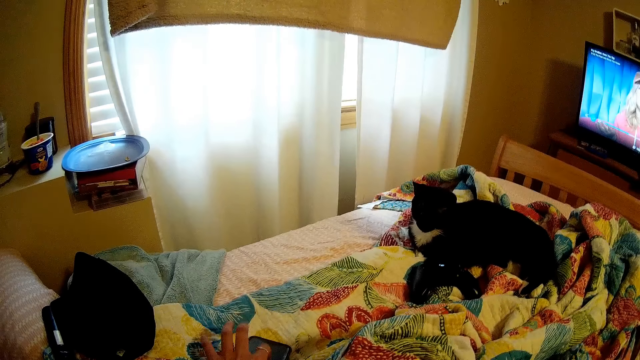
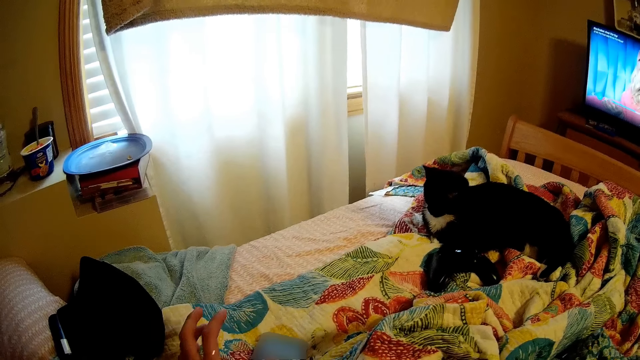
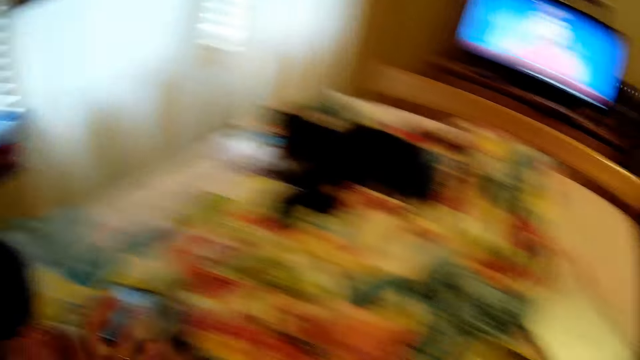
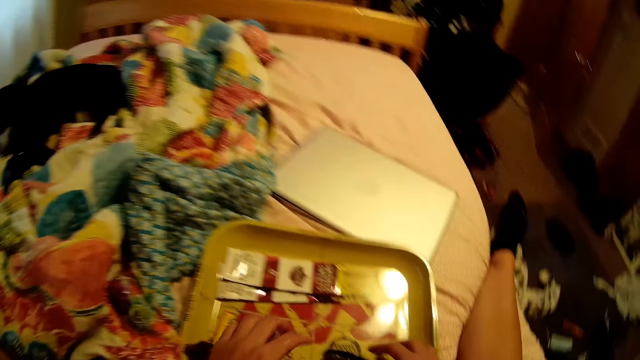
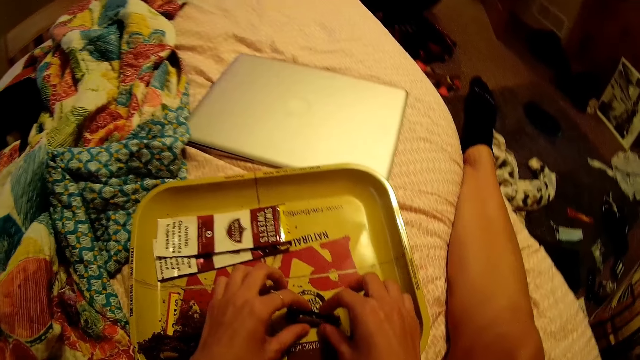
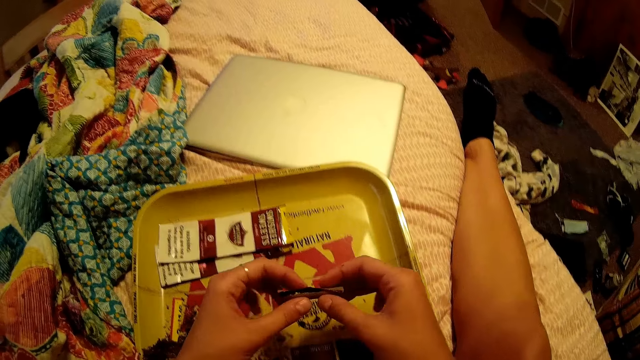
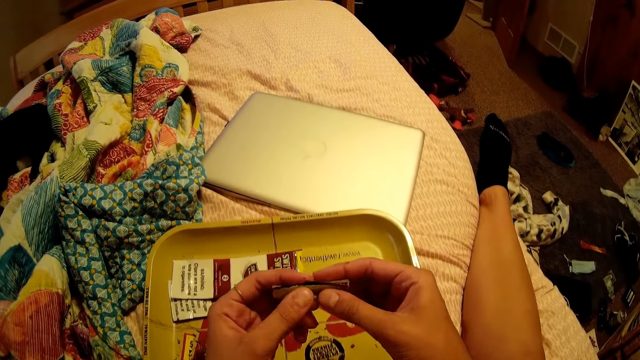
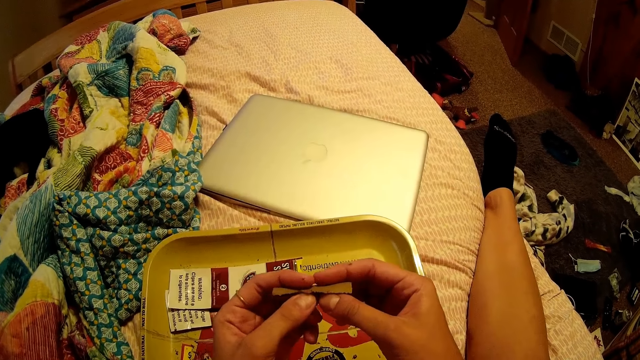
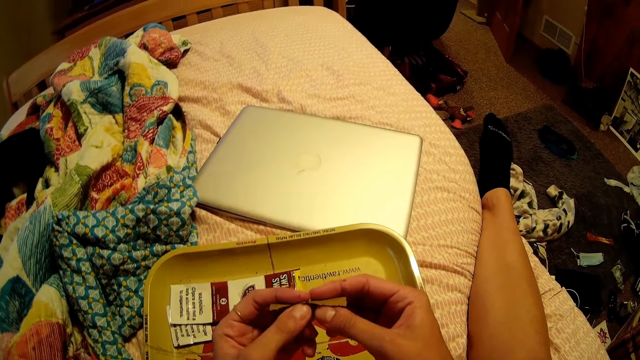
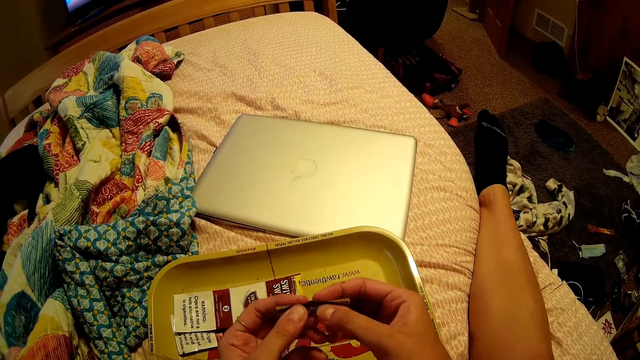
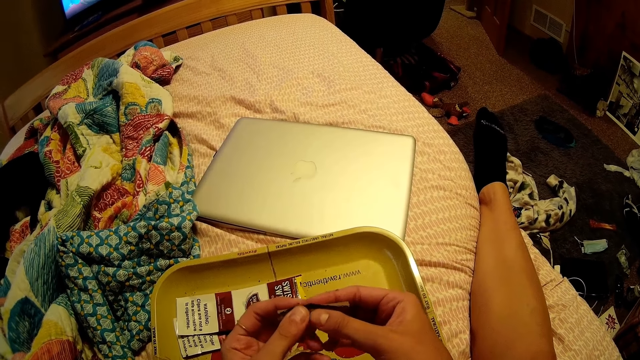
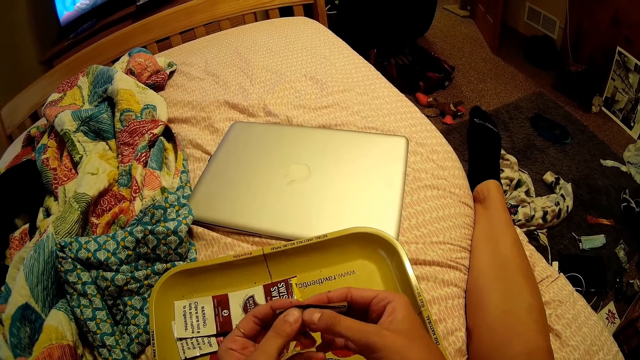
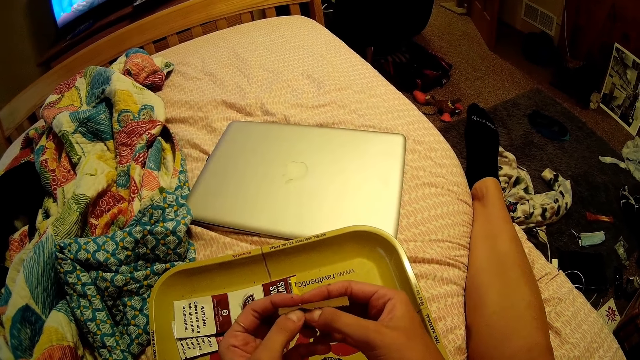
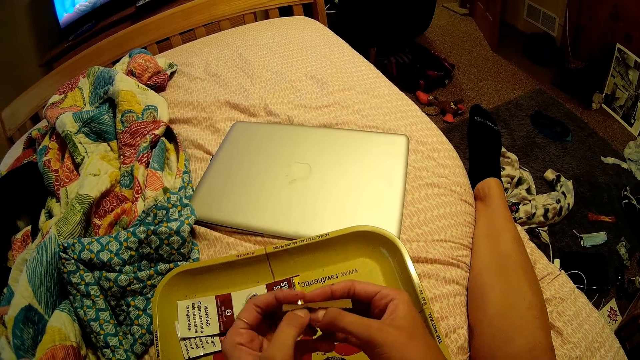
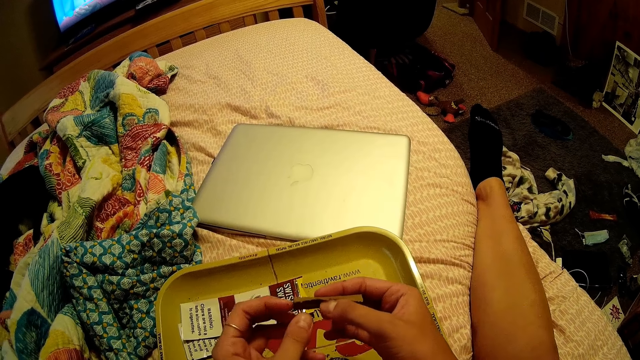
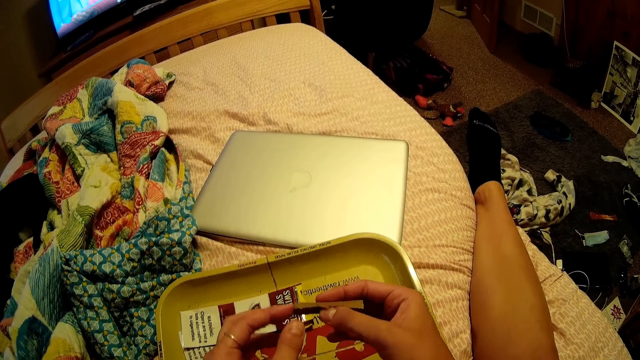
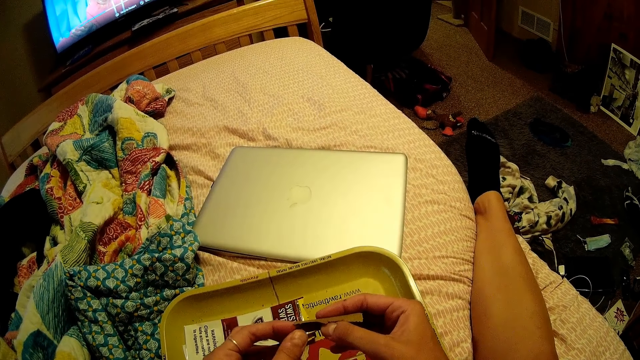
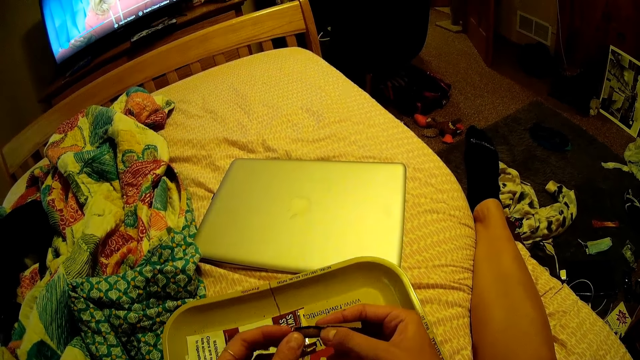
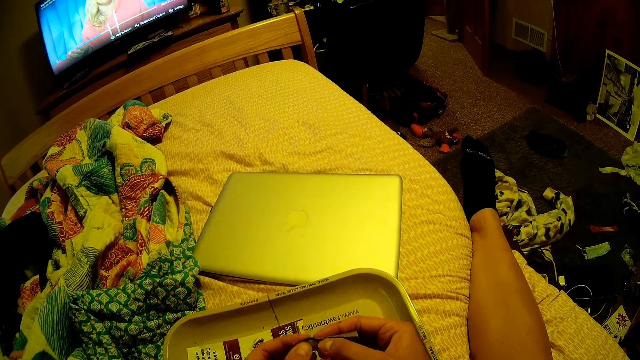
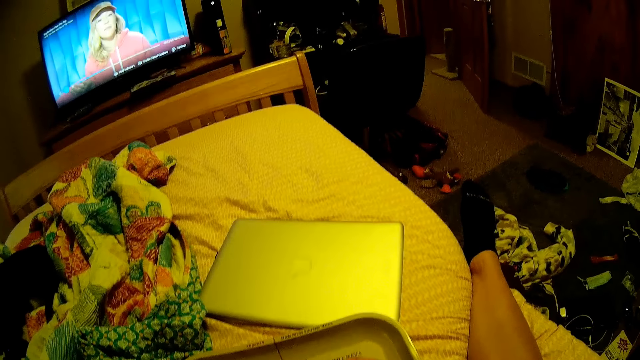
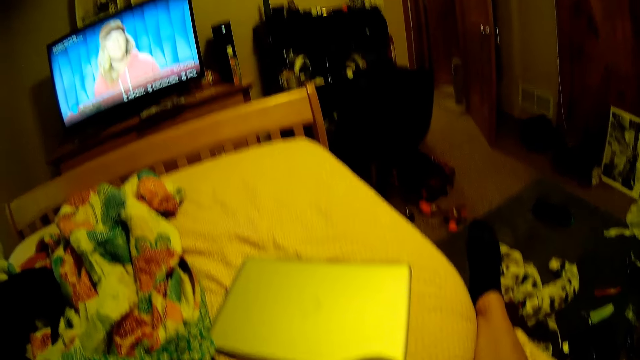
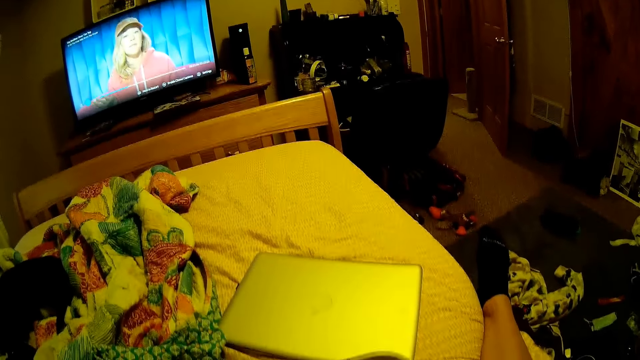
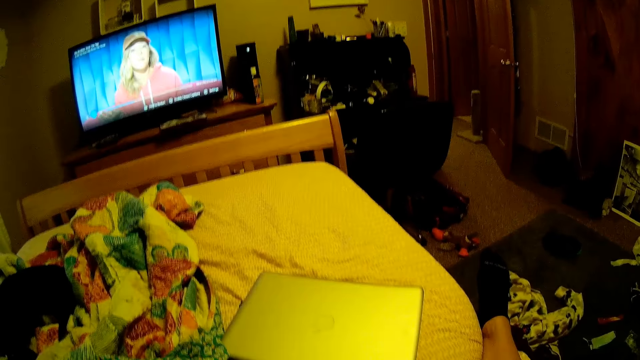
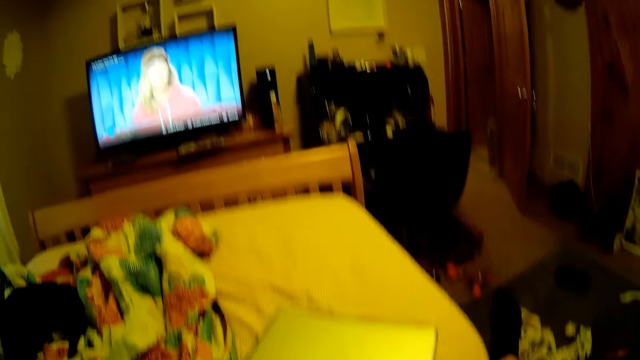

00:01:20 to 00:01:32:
The camera wearer looks at the curtain. She picks the paper from the tray with her hands and wraps the paper with her hands.

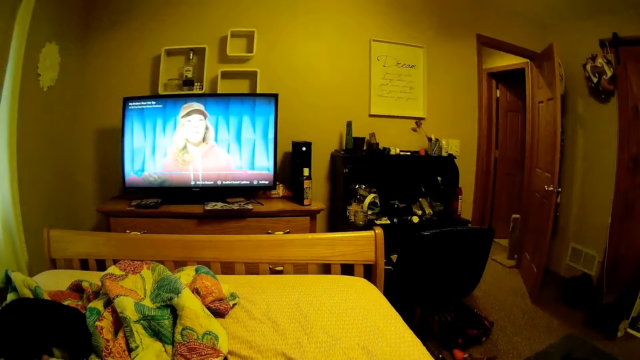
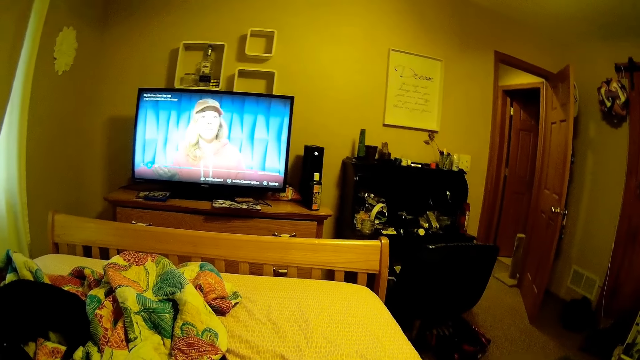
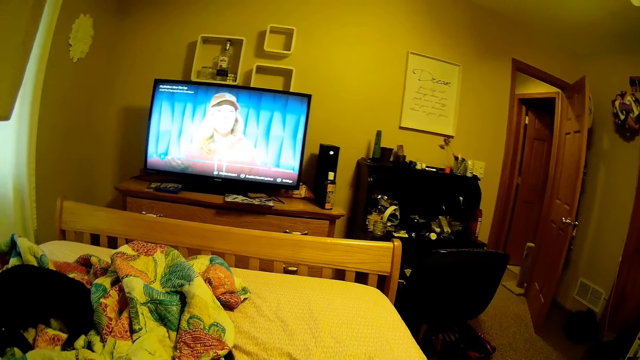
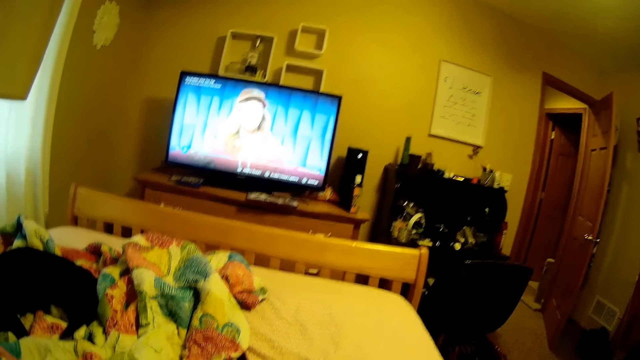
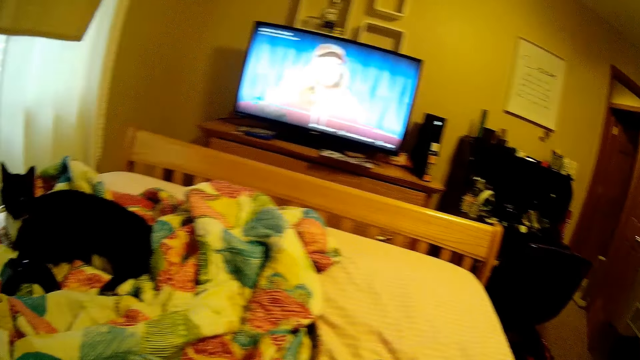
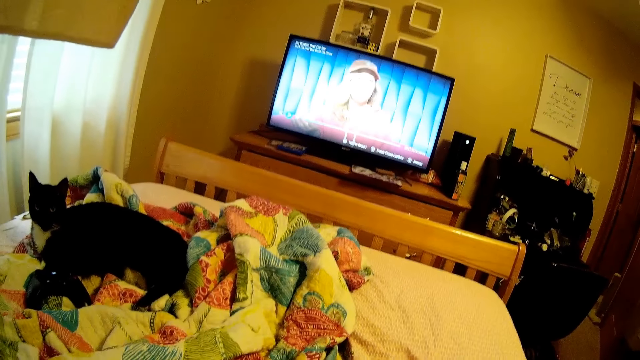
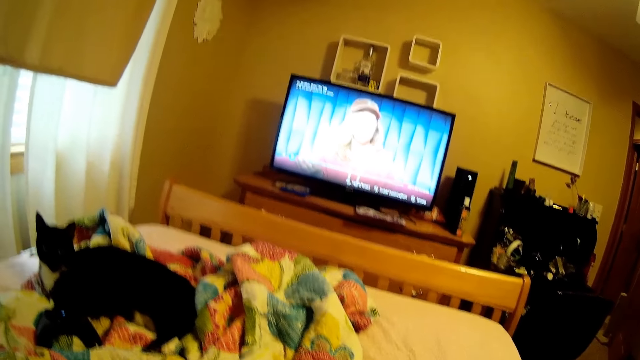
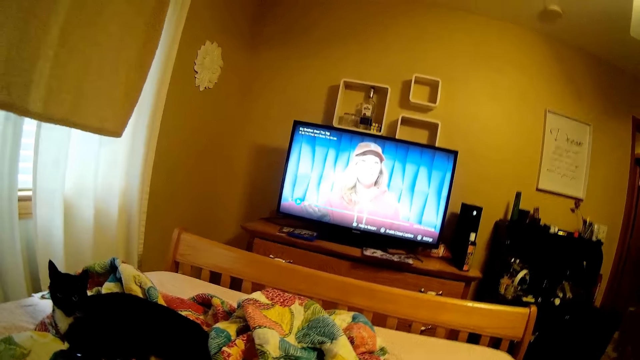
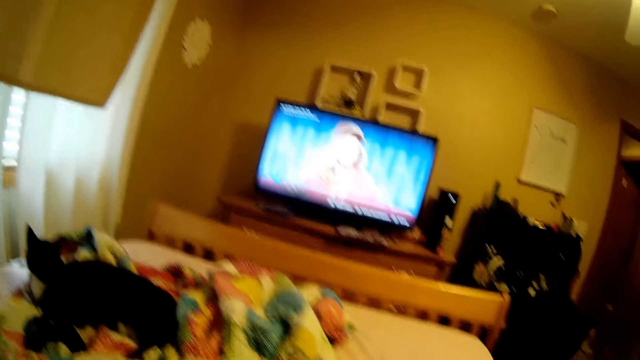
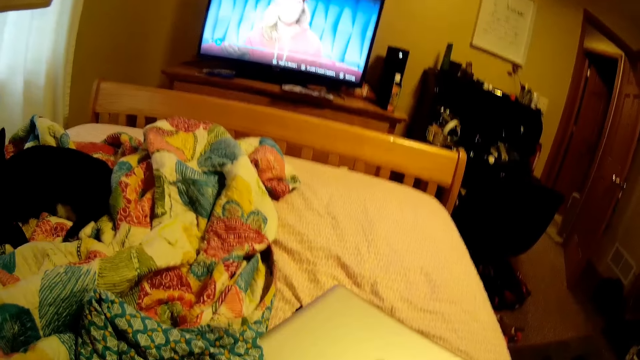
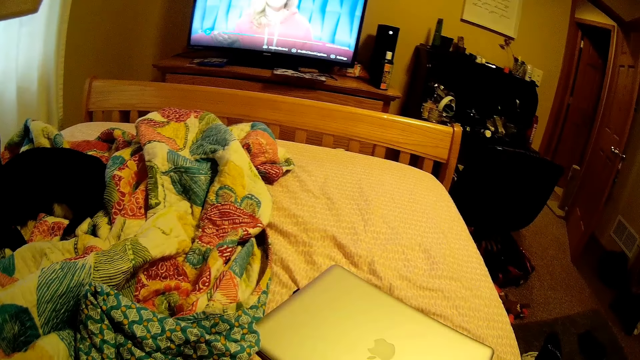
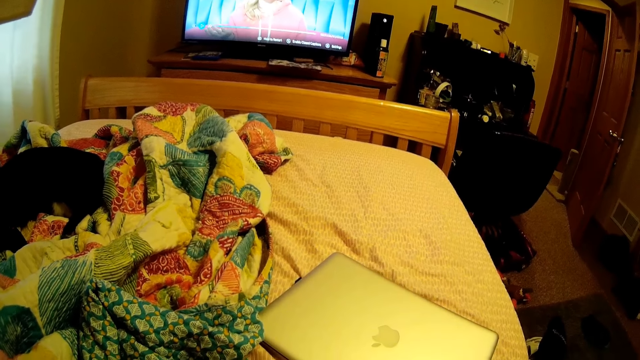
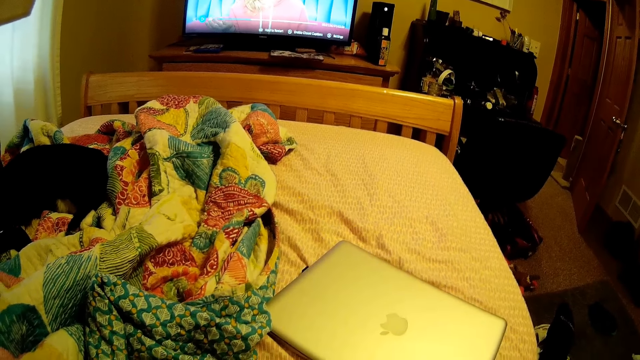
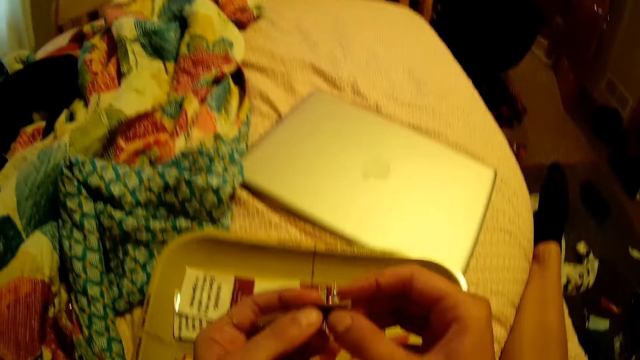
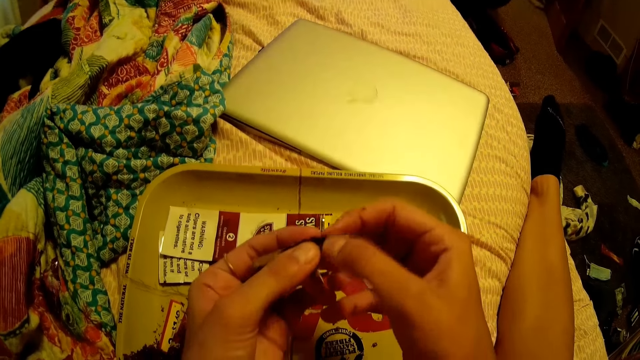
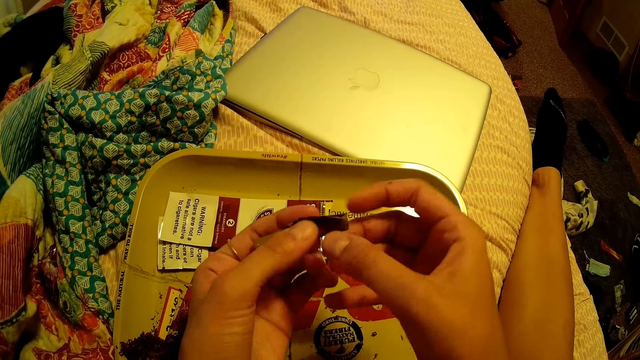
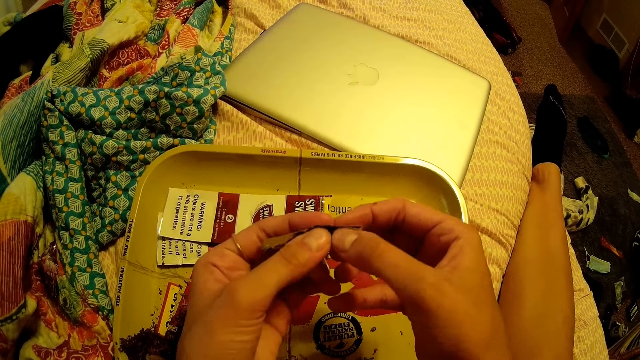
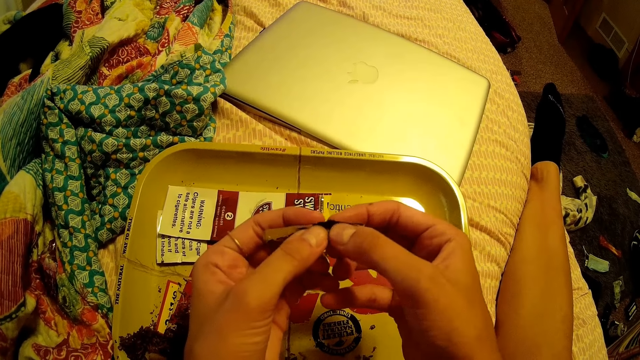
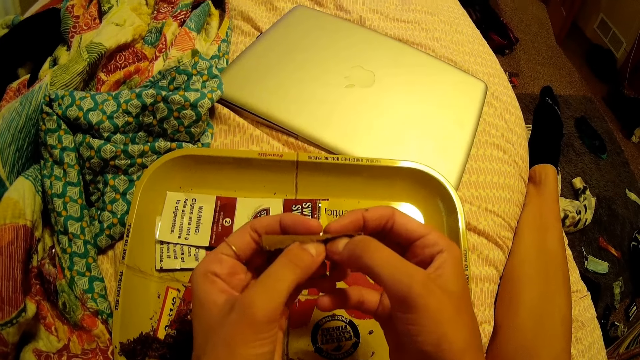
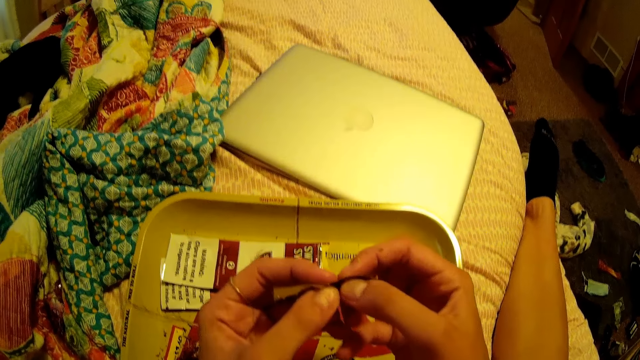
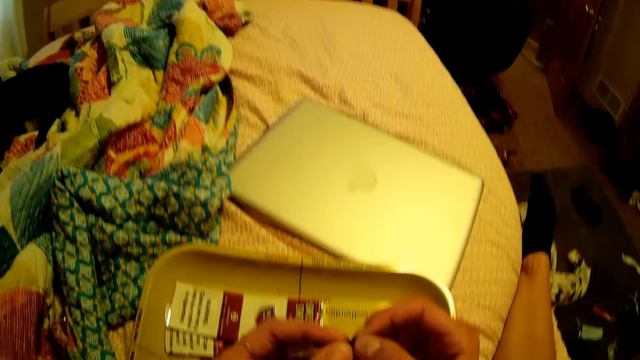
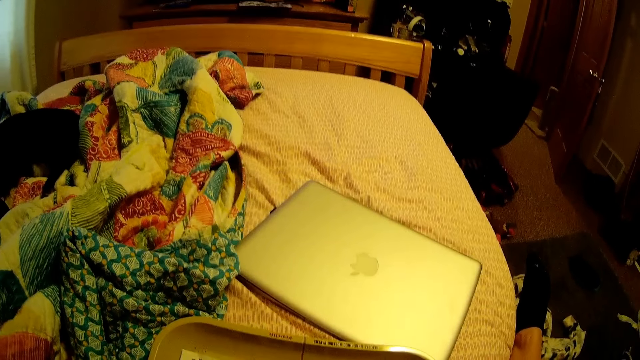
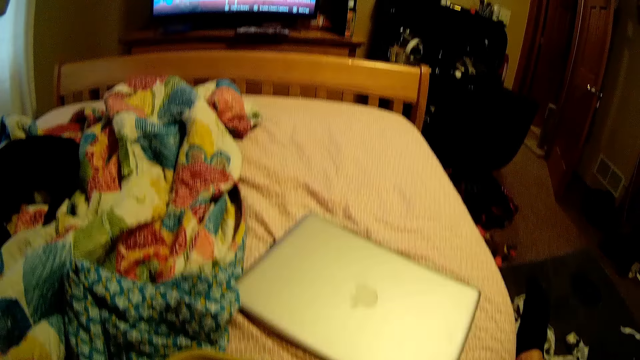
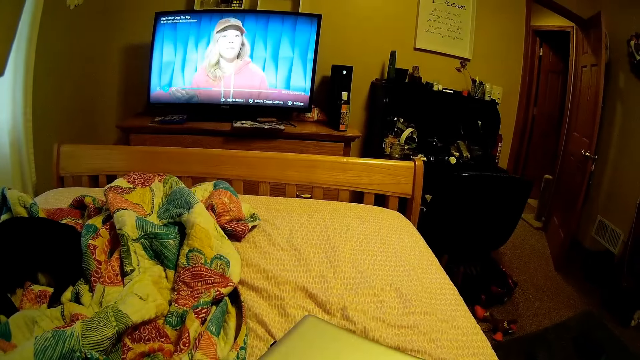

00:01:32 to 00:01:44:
The camera wearer folds the sachet.
